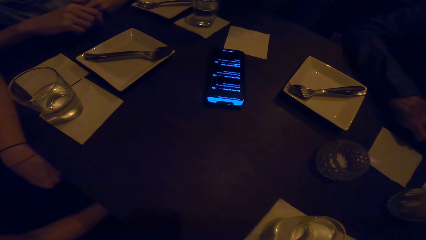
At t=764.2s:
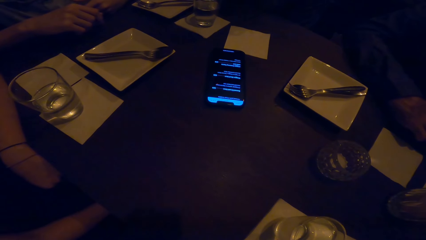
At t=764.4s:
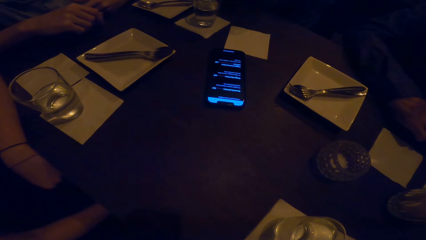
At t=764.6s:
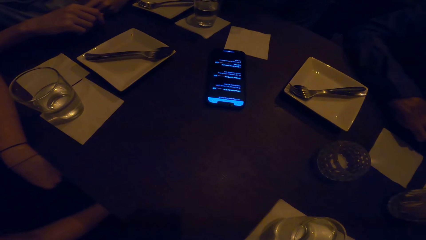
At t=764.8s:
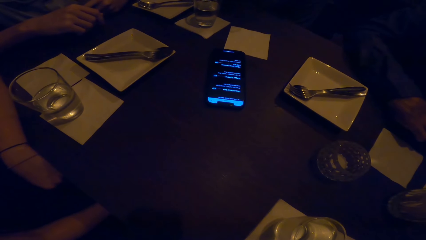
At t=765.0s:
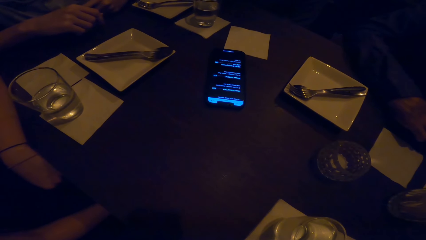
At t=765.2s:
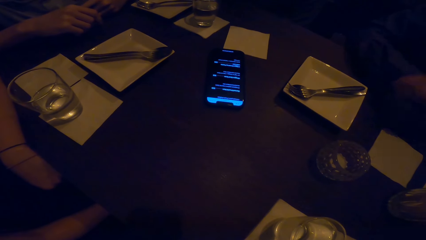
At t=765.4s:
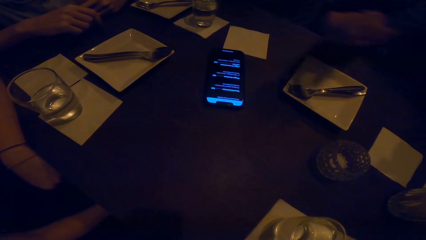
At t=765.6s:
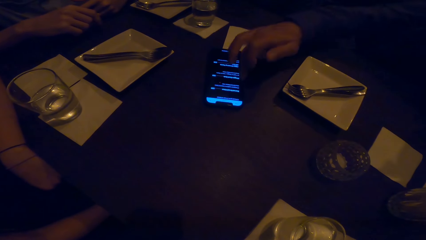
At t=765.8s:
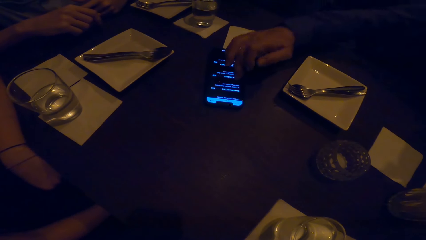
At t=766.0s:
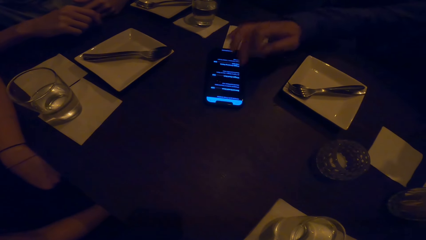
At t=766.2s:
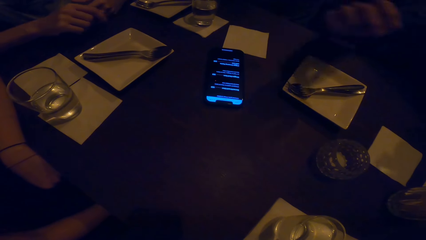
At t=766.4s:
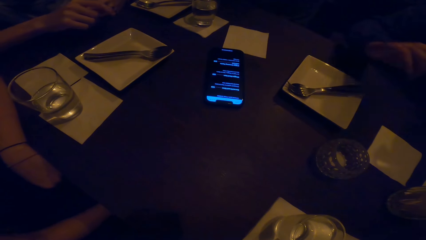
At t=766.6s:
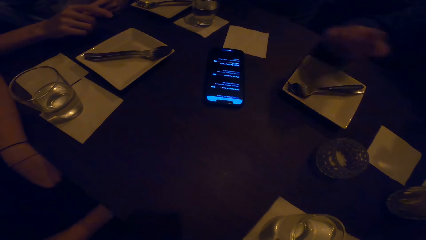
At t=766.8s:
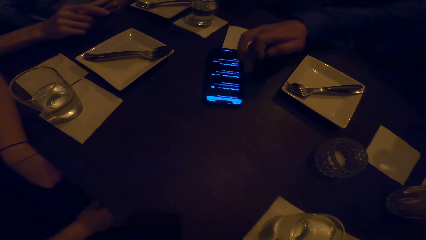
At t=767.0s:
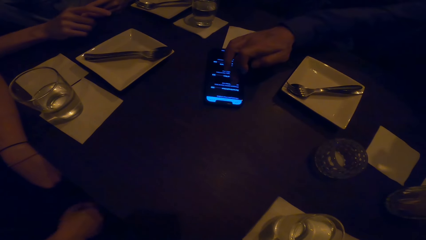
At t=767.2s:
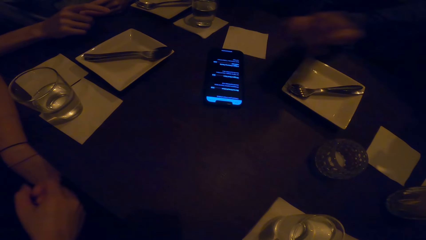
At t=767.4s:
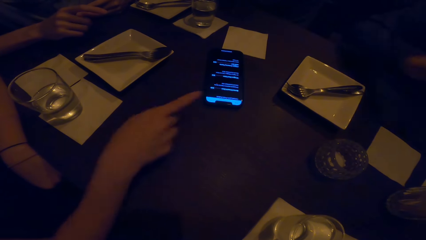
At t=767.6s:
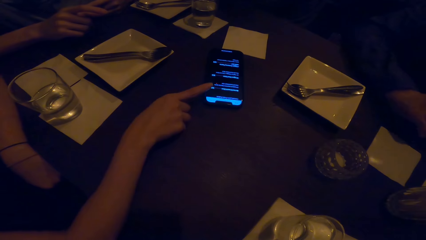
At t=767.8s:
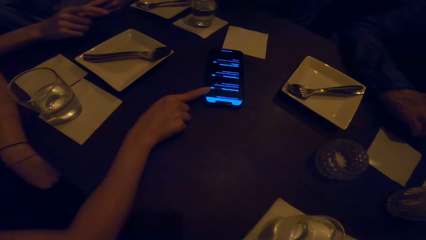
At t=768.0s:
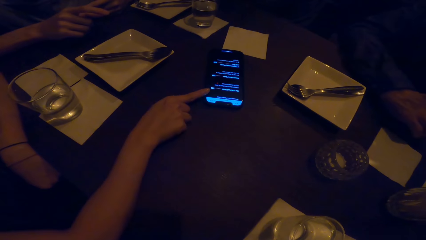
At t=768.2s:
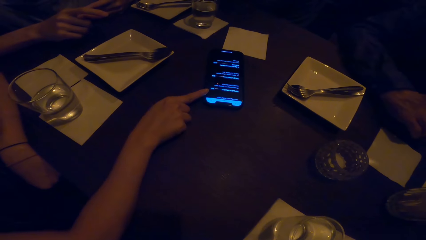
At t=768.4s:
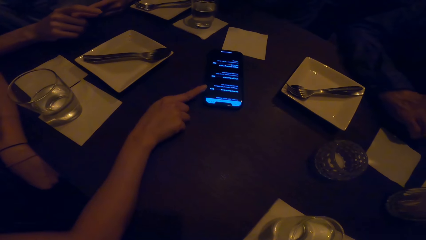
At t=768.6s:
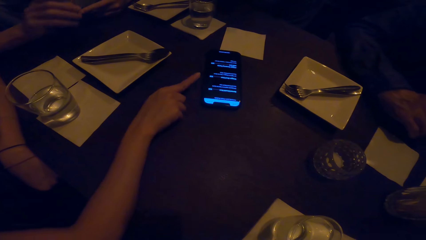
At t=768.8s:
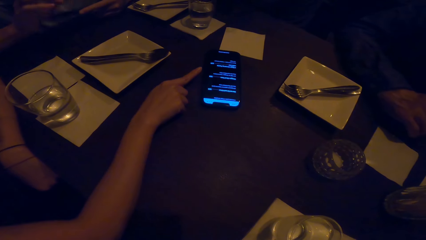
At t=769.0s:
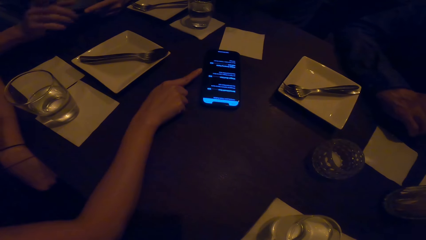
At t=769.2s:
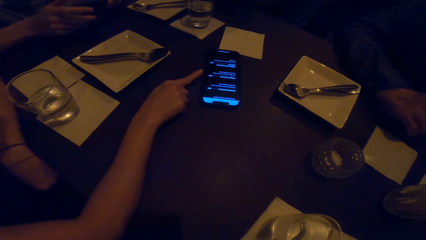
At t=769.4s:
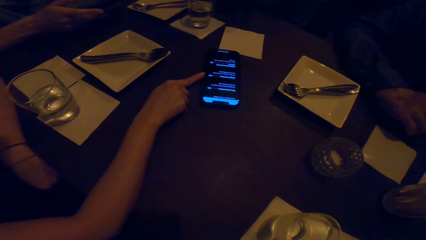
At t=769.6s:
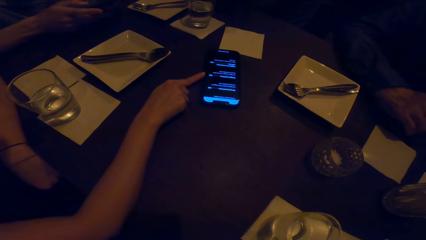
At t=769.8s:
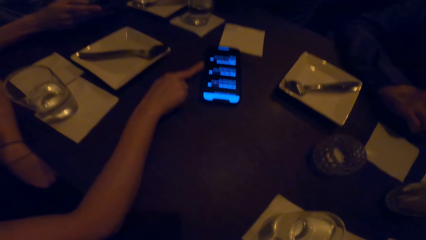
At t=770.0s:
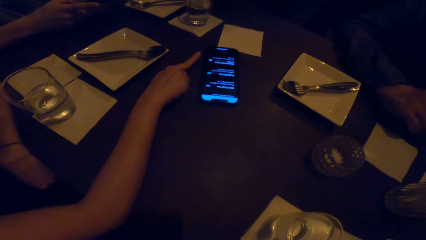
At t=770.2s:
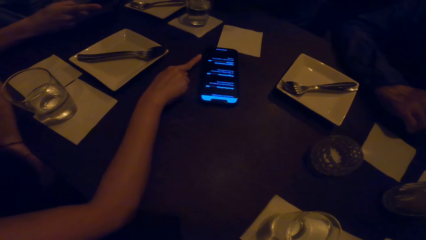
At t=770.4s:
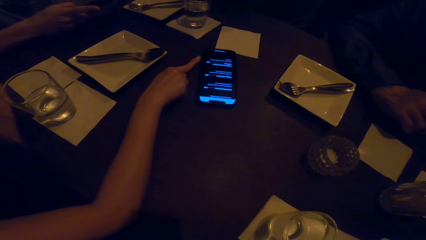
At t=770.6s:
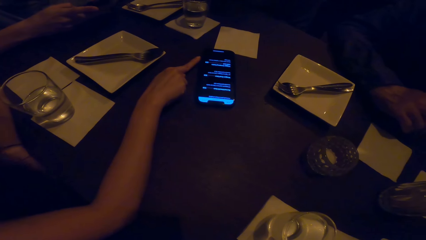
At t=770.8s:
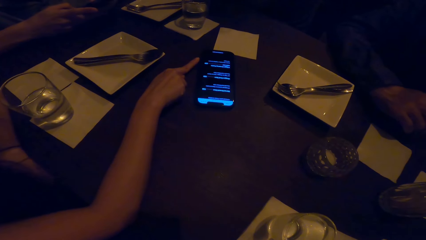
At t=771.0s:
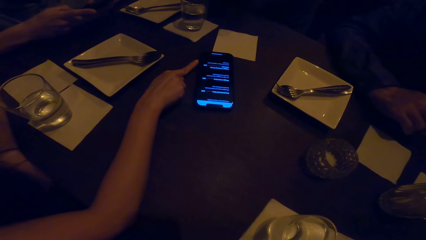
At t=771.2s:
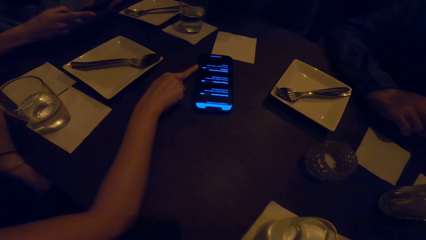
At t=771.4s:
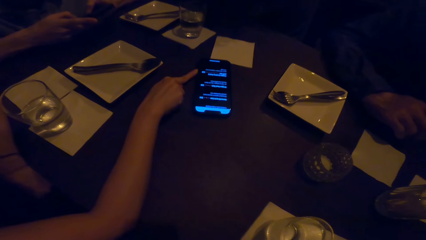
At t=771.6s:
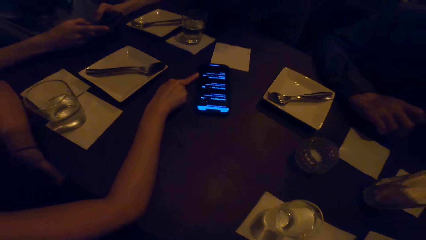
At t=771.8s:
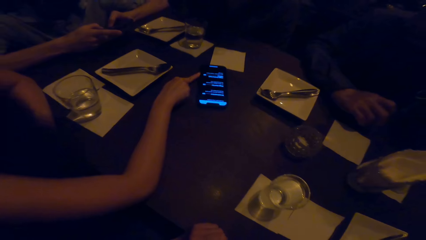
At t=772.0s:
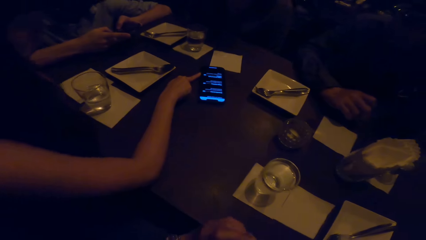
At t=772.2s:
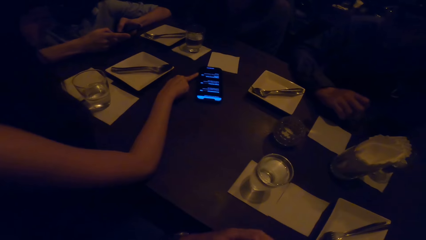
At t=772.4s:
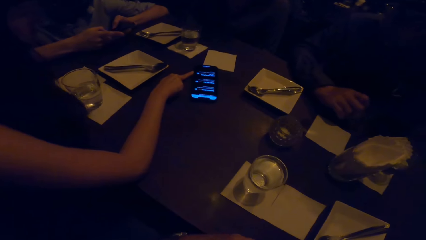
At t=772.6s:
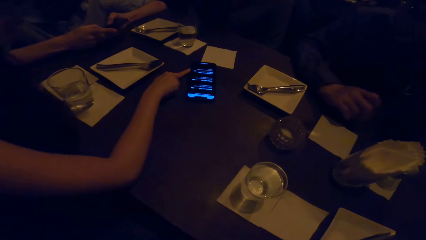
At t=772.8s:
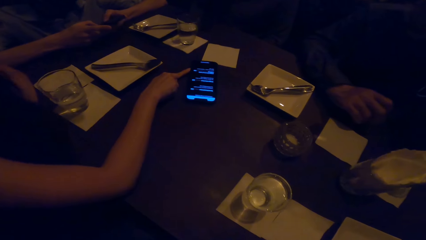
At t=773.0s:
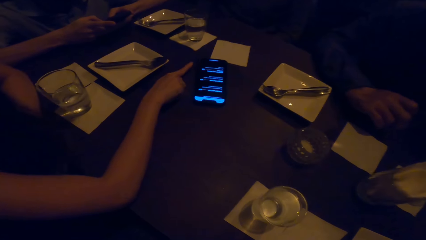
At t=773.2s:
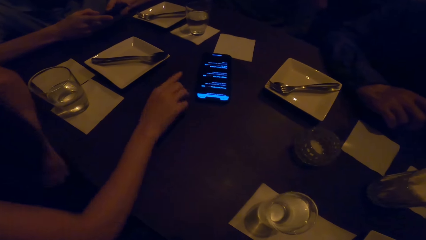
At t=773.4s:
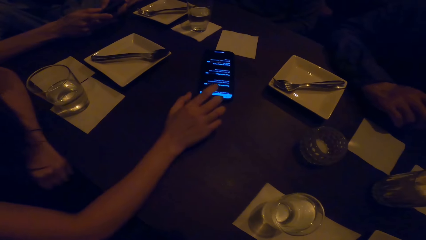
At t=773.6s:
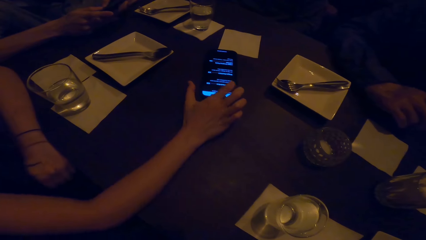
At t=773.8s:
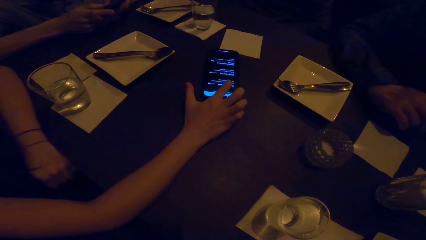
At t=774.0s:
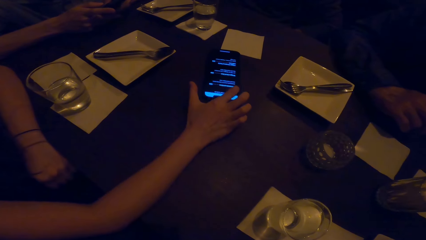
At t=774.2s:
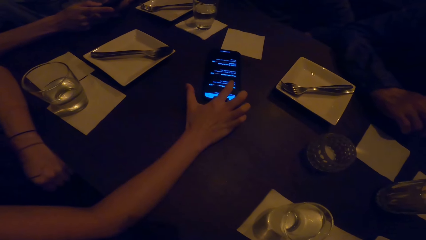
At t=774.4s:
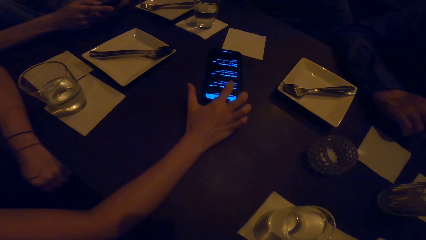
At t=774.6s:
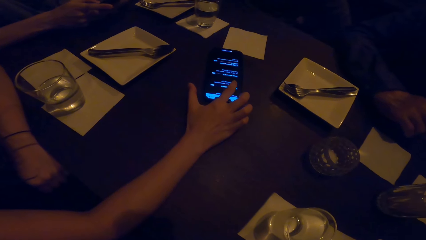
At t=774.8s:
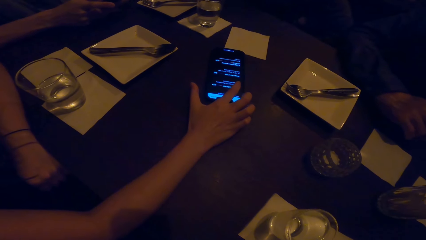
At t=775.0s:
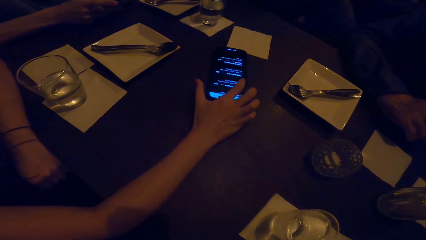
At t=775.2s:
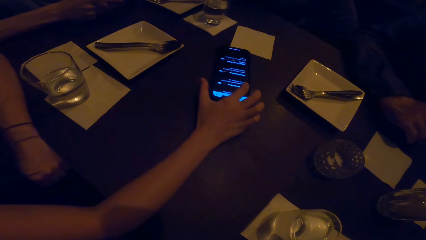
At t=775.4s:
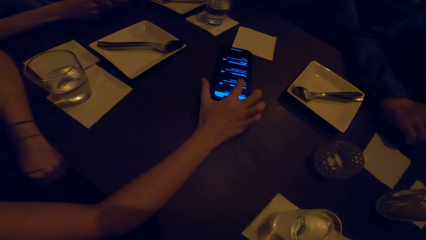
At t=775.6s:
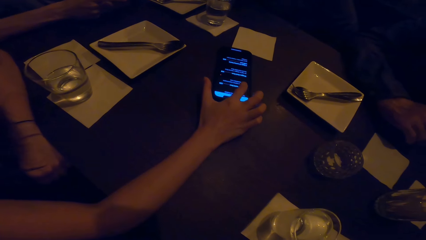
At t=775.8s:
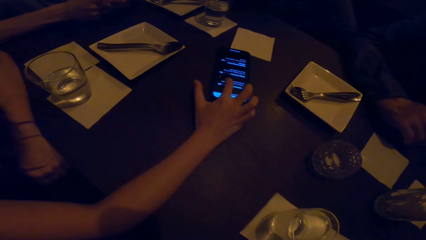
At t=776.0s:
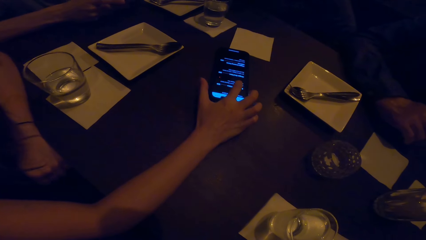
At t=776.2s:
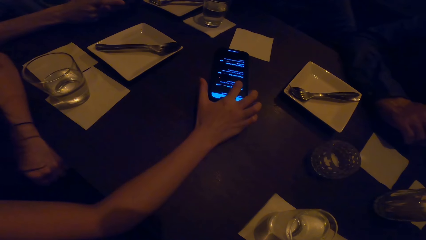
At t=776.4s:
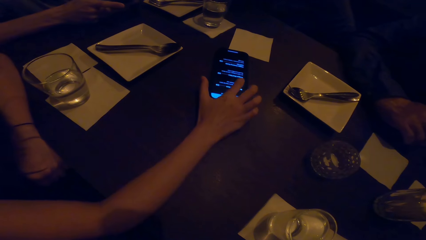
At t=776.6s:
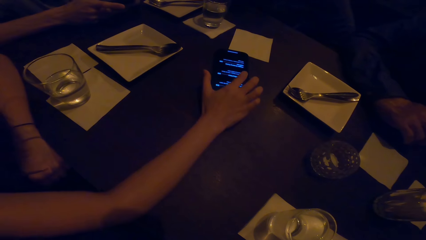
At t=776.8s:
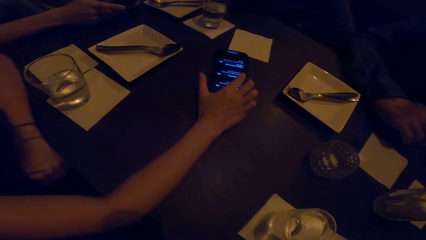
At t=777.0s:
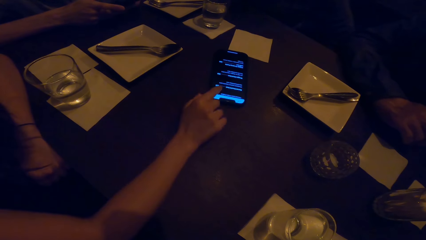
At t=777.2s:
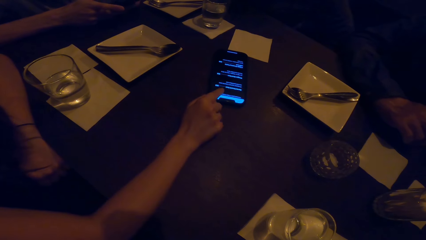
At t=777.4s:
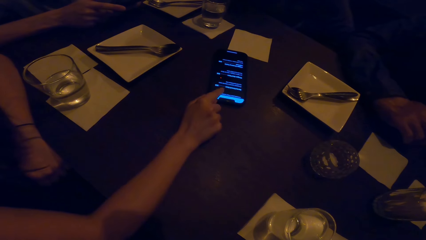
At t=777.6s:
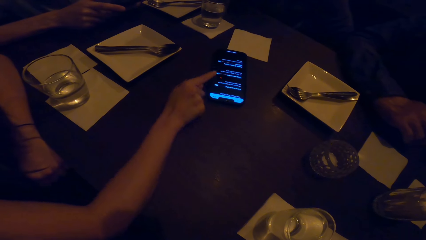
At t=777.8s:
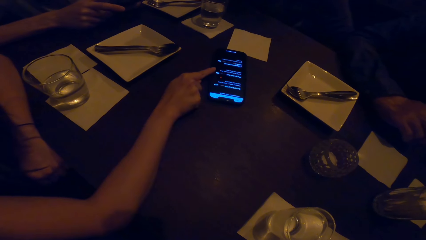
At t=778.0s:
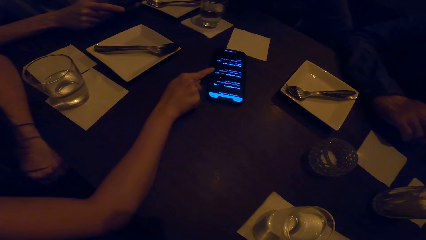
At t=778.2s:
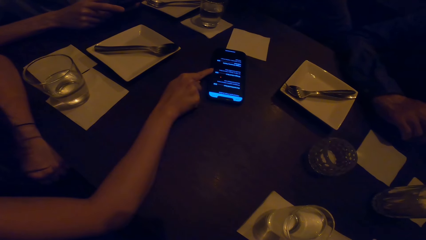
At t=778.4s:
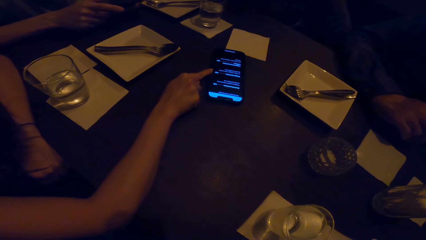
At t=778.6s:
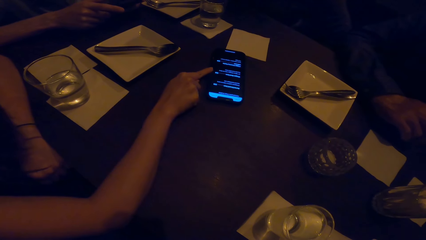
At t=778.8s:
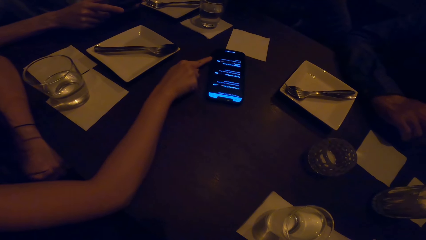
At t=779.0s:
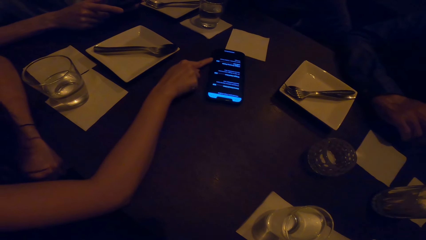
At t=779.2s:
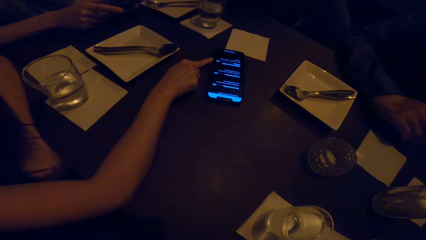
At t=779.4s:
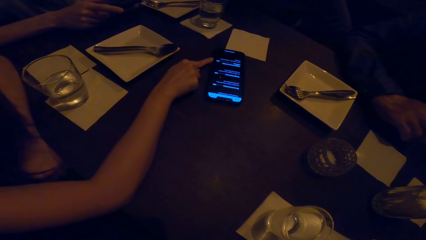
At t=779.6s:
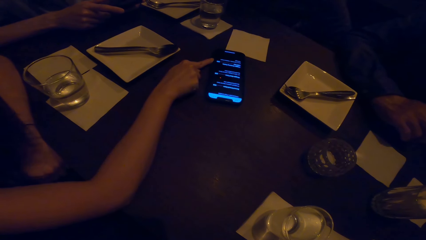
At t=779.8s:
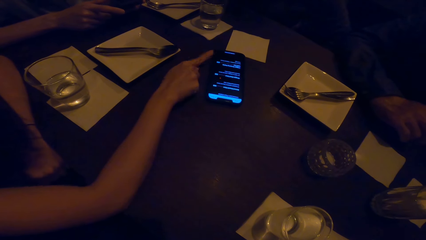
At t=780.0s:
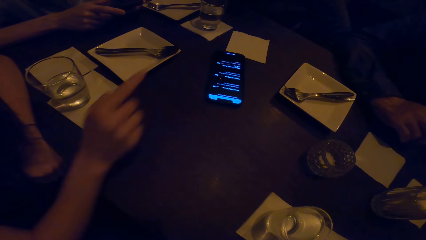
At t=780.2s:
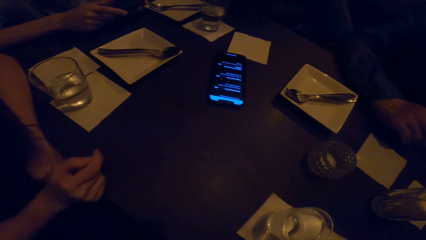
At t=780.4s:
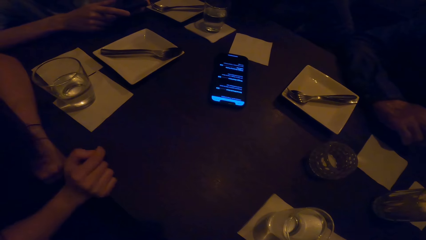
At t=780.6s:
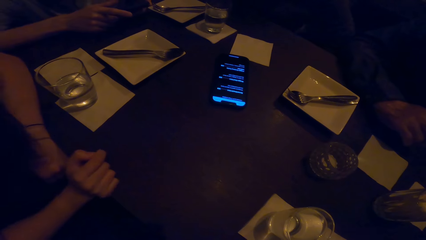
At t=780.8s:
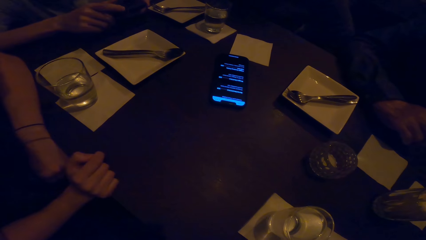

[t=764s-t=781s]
A person scrolls the screen of a mobile phone. A person touches the phone with the right hand. Someone points at the mobile phone. Another person touches the phone with the right hand.
